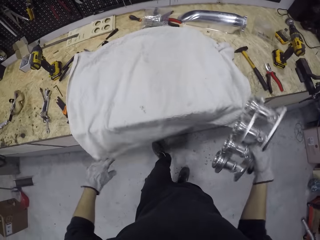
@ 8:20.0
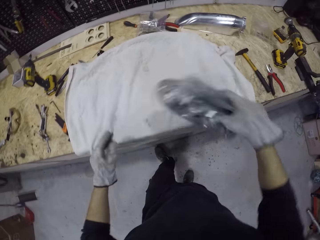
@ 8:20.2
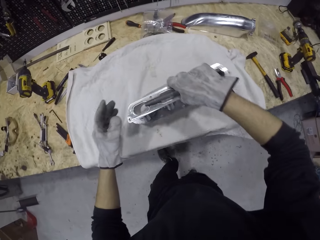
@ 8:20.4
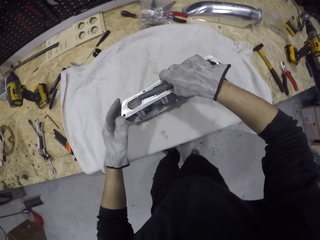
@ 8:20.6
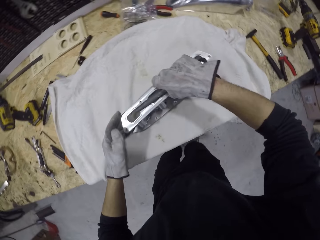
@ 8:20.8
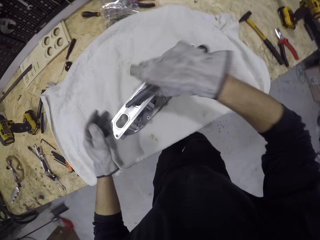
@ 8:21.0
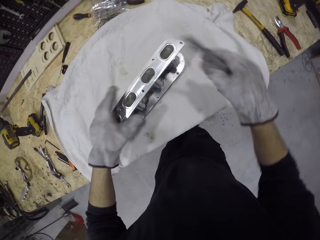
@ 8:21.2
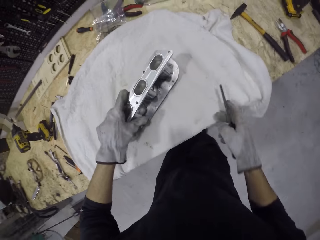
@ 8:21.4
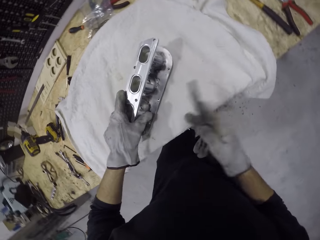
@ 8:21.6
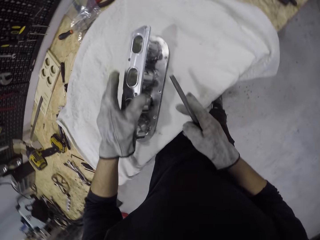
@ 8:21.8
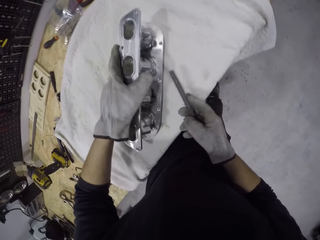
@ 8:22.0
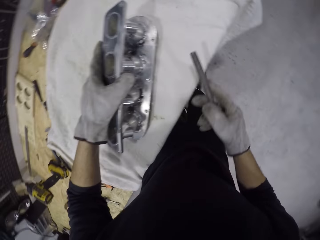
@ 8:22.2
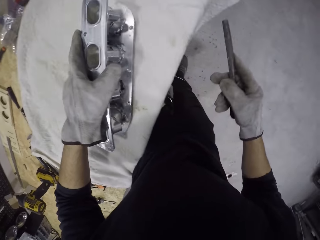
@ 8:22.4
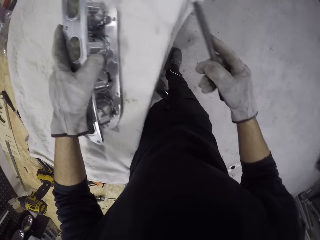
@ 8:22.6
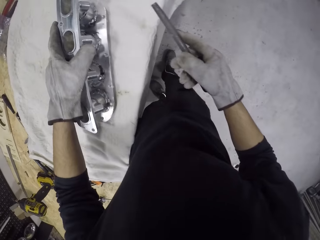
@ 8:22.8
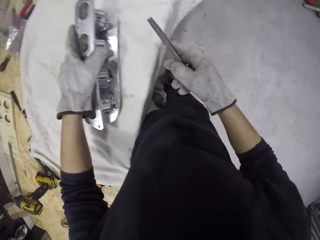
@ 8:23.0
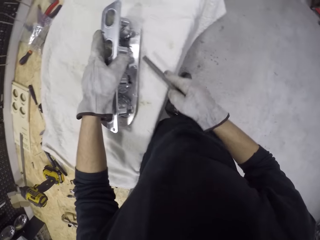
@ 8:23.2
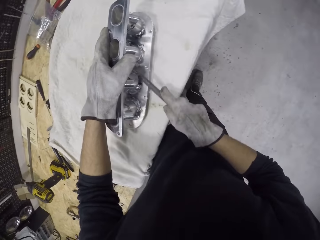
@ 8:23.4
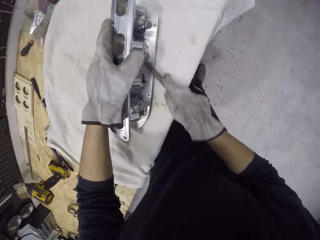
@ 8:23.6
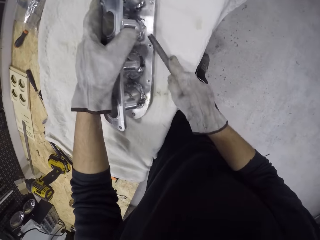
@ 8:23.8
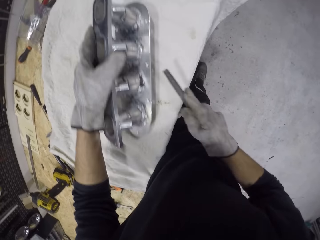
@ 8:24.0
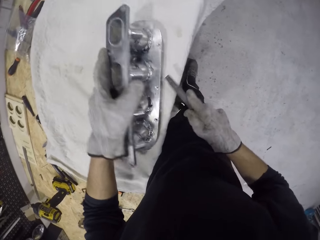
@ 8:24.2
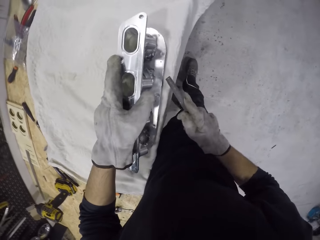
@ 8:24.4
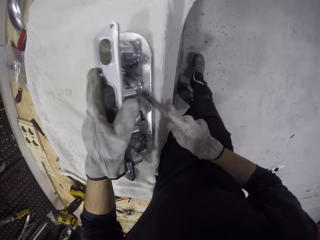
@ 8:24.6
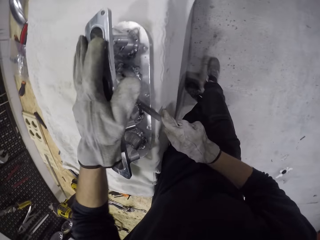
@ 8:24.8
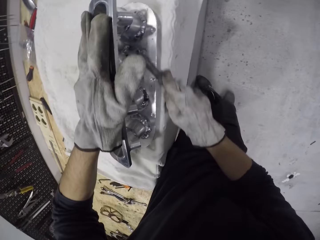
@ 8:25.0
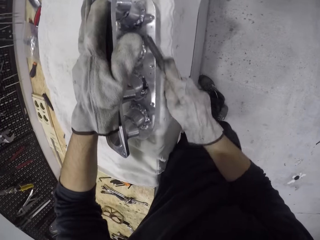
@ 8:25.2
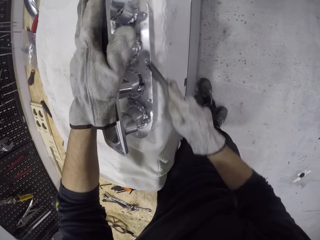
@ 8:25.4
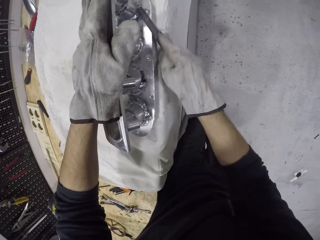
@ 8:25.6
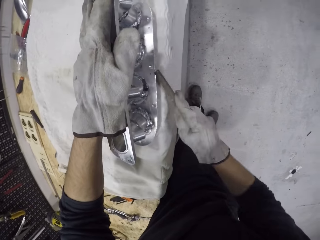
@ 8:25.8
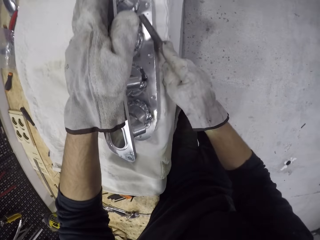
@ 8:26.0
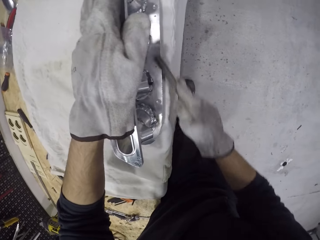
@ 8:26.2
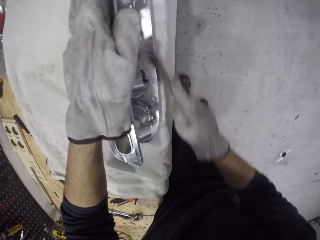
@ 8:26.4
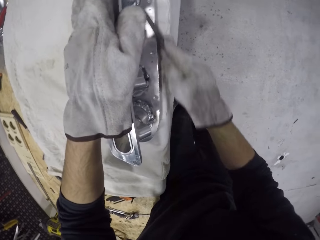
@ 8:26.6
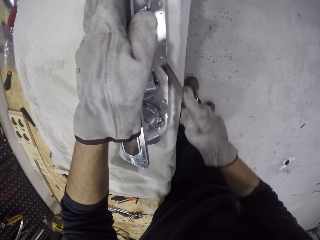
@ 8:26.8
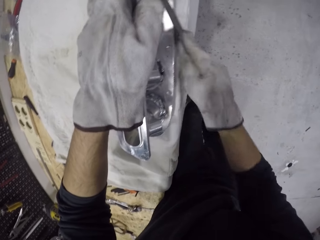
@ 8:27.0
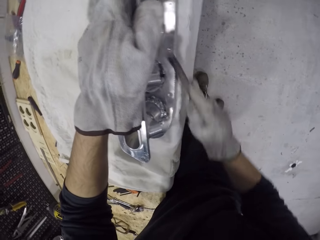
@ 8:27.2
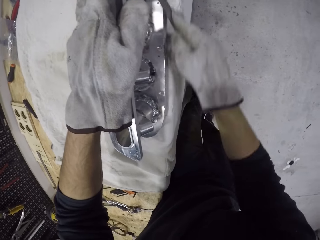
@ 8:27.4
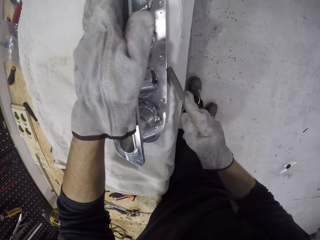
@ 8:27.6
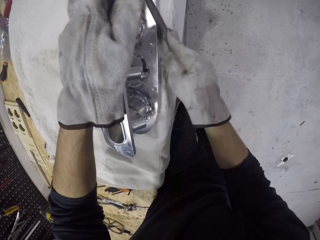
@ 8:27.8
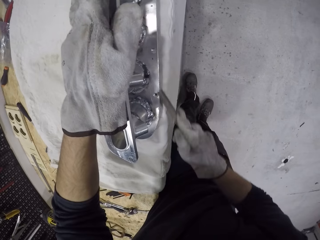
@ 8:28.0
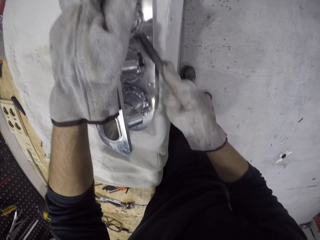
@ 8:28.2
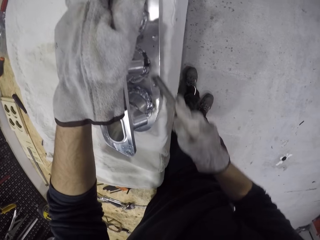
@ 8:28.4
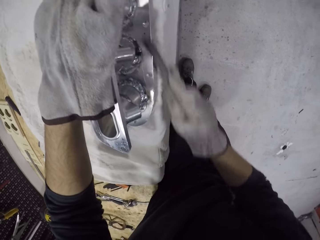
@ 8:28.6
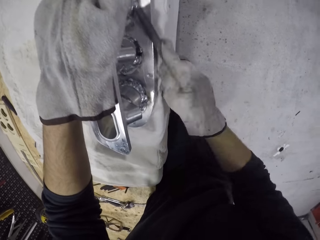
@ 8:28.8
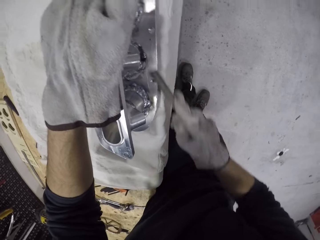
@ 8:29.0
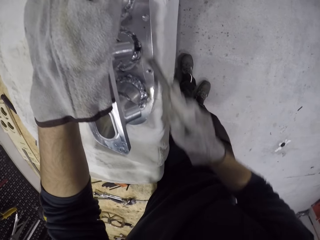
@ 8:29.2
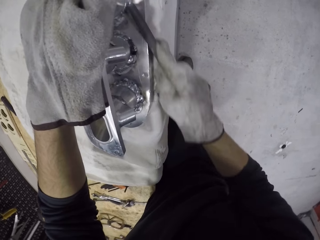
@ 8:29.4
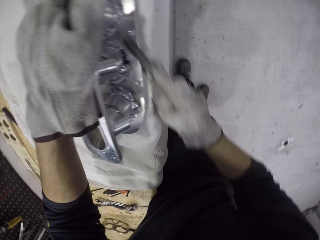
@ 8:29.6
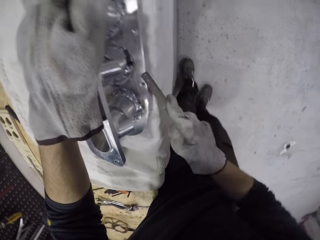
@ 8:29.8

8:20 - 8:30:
The camera wearer places the manifold on the fabric with his right hand. He adjusts the manifold on the fabric with his left hand. He smoothens the manifold with the file in his right hand. He smoothens the manifold with the file in his right hand again.

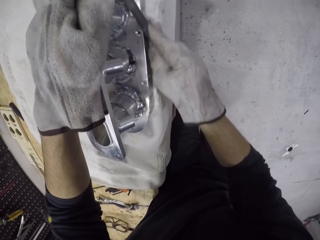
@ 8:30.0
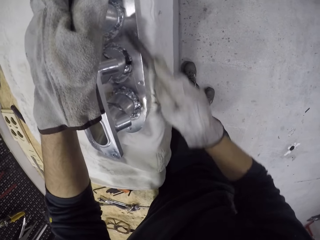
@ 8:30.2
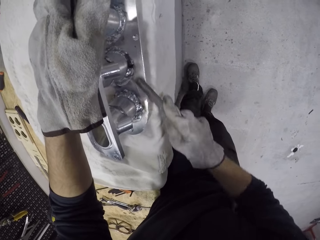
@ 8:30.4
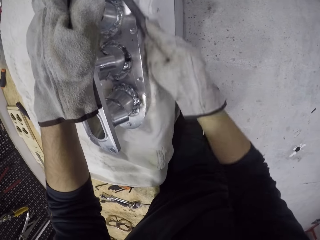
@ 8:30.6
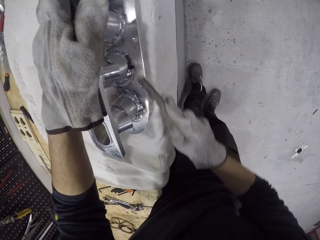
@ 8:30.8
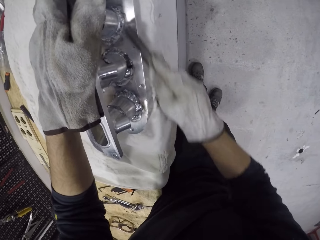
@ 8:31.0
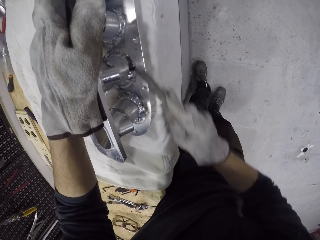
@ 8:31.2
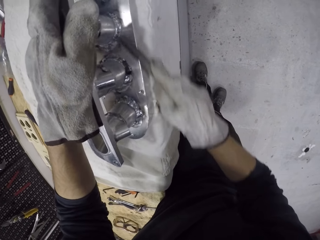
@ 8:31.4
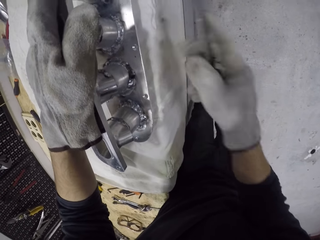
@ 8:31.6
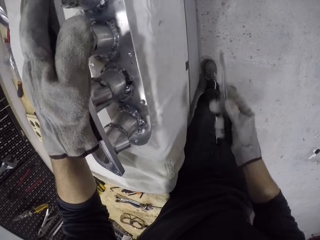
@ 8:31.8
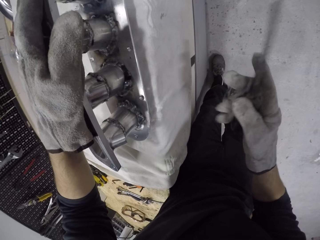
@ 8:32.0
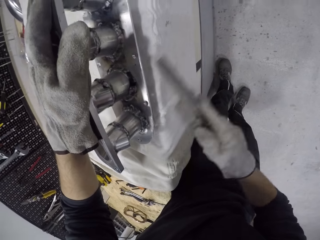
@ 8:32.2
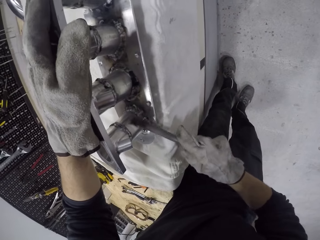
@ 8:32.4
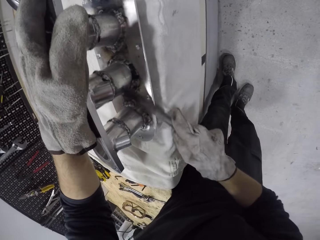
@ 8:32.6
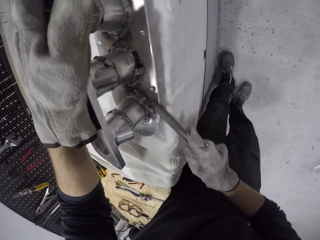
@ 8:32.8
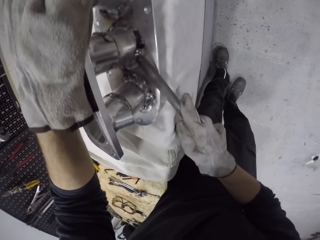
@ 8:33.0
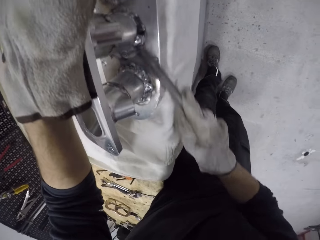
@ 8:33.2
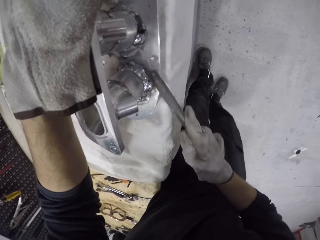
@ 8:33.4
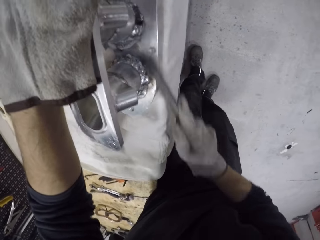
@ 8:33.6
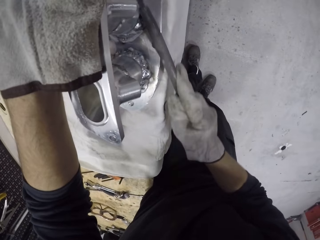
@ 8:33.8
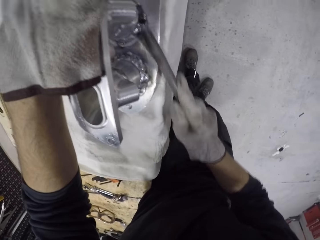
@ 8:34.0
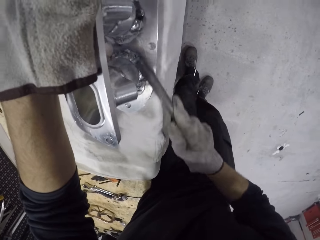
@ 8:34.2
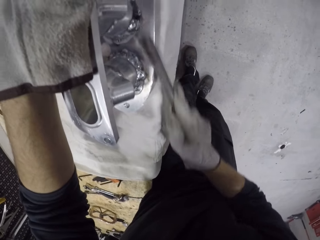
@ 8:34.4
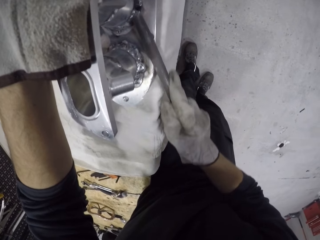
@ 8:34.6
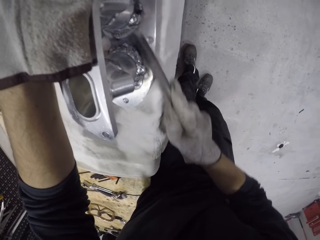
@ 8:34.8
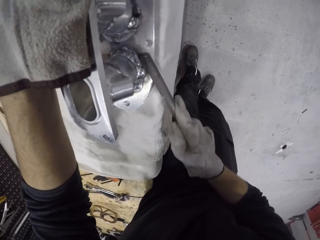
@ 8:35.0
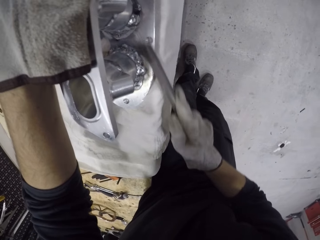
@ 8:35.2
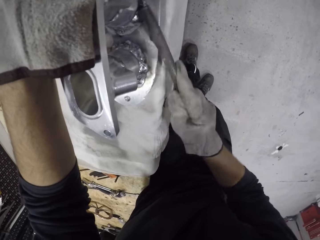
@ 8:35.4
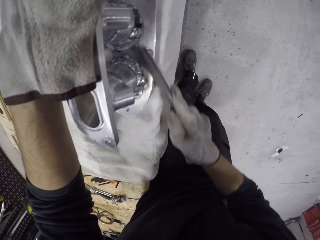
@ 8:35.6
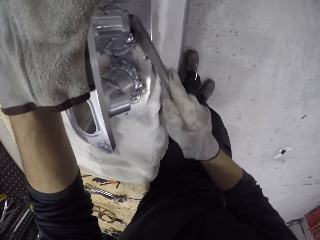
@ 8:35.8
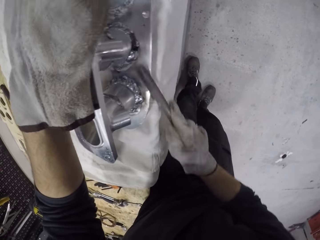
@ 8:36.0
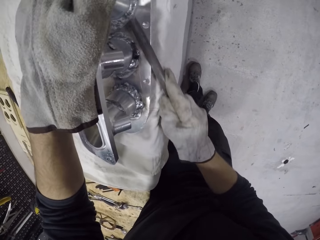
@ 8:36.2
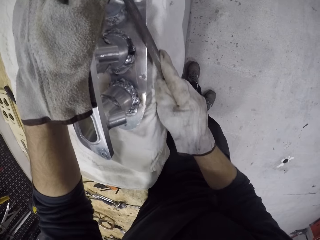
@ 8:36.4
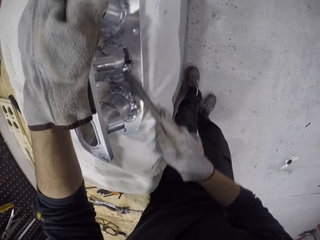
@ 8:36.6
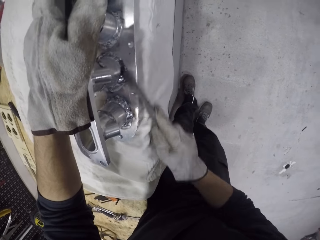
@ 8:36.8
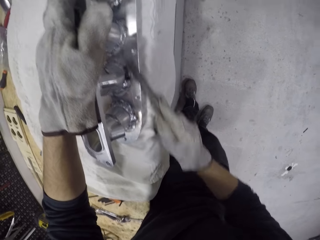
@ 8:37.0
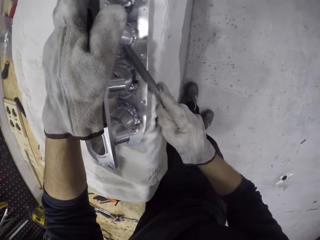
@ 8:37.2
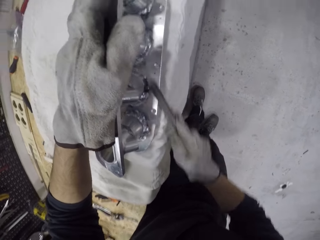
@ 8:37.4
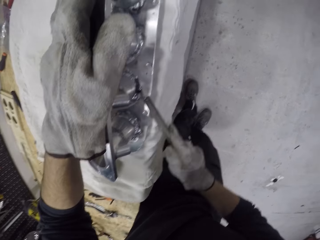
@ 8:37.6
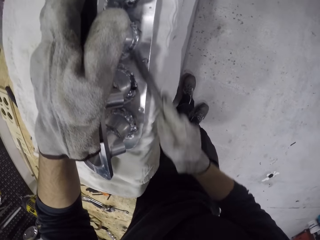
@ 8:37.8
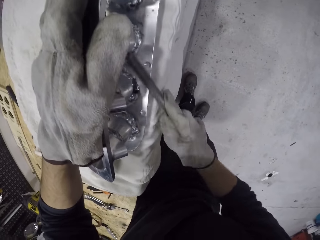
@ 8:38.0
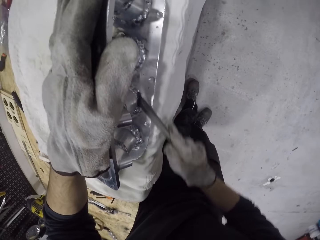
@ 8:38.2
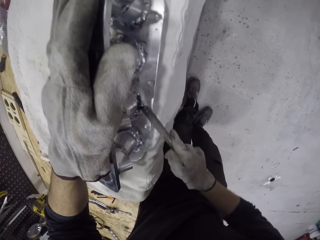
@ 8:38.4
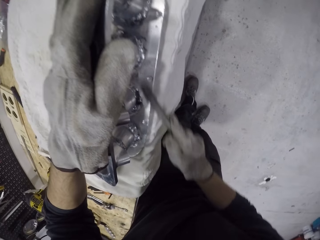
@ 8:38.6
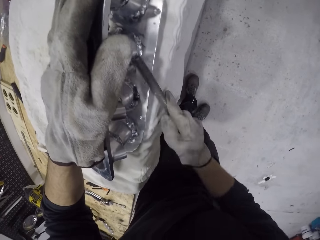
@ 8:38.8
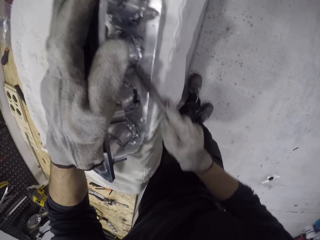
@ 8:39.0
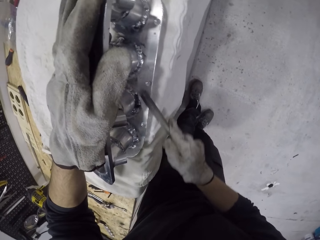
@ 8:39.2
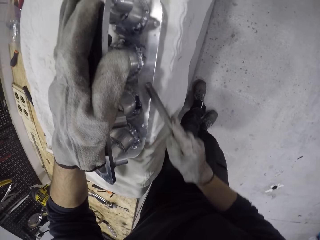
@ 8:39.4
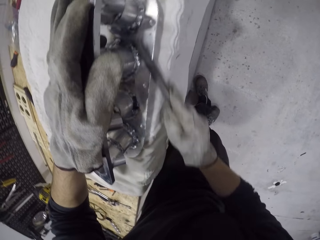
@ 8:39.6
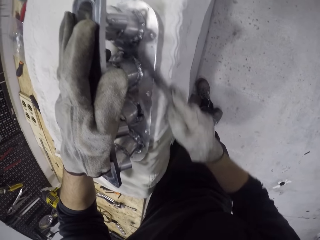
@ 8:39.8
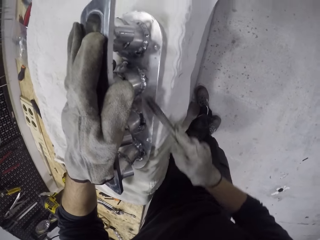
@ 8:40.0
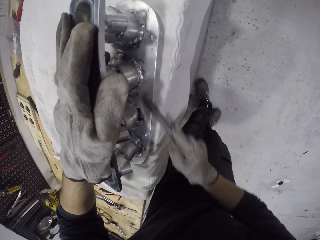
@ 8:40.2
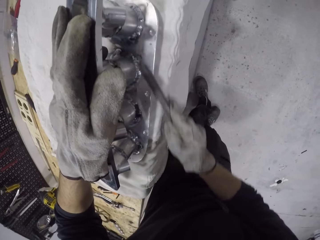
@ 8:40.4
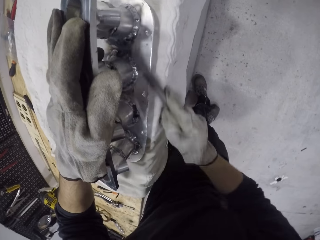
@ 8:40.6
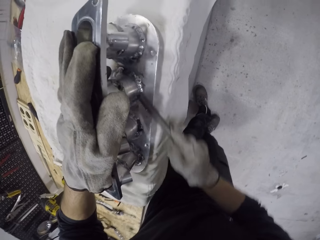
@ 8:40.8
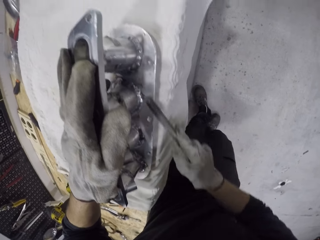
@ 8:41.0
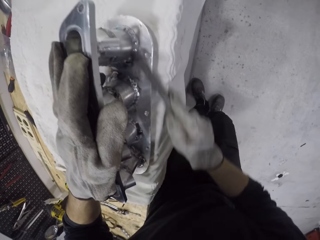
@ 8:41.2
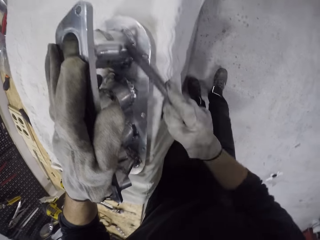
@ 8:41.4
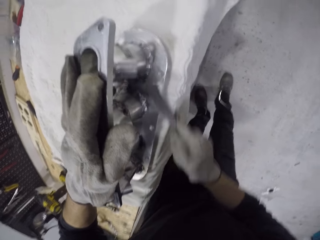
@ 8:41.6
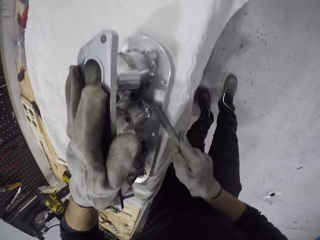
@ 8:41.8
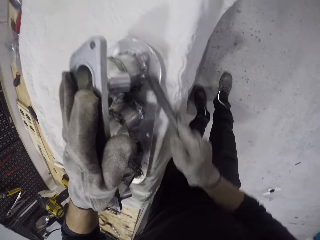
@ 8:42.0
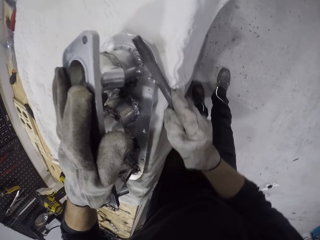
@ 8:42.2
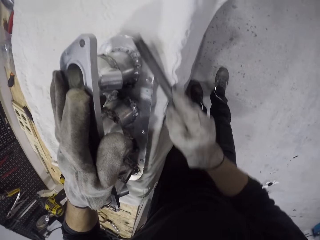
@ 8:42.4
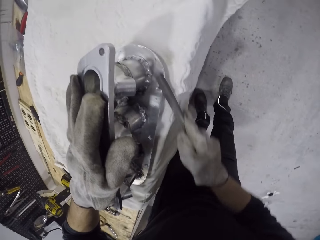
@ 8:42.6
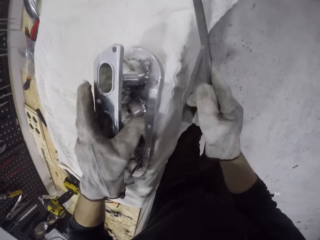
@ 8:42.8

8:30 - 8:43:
The camera wearer sharpens the manifold on the table with the file in his right hand.
